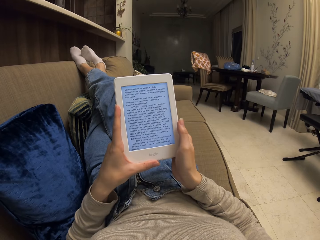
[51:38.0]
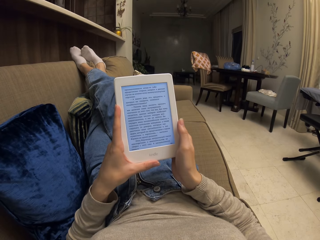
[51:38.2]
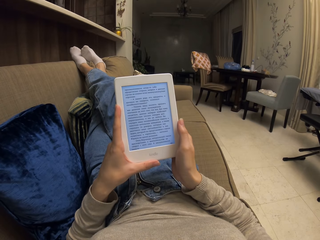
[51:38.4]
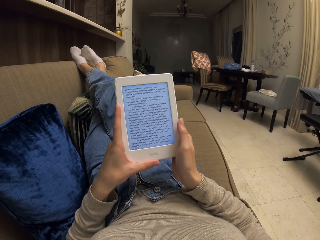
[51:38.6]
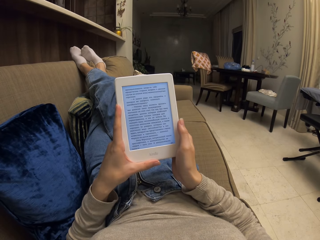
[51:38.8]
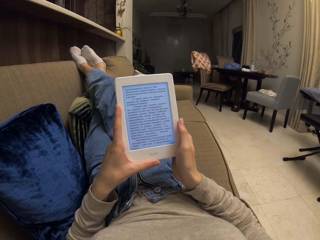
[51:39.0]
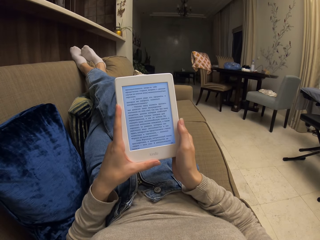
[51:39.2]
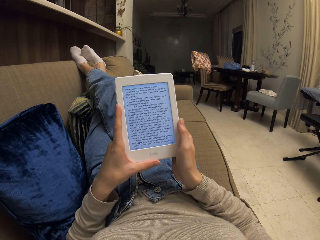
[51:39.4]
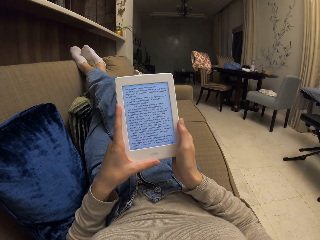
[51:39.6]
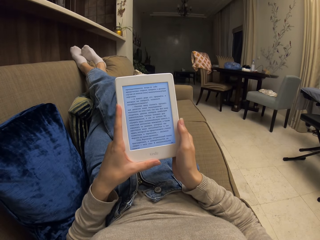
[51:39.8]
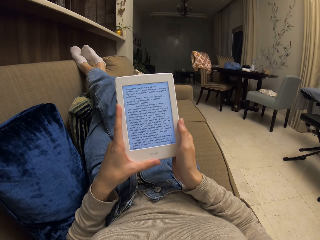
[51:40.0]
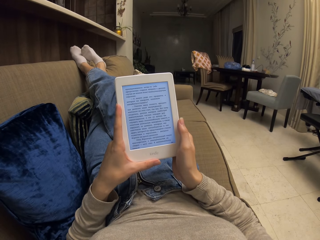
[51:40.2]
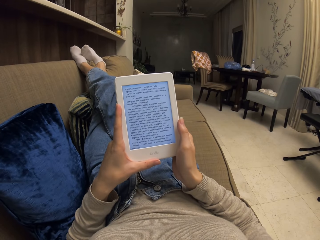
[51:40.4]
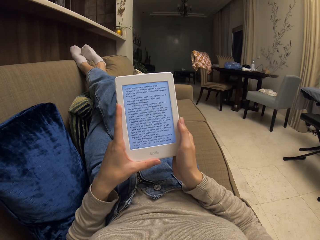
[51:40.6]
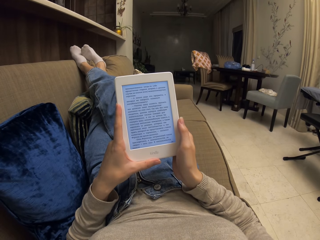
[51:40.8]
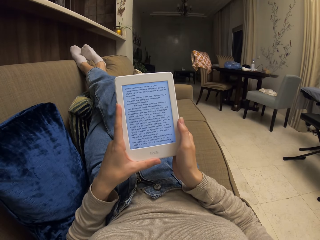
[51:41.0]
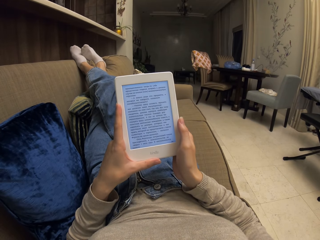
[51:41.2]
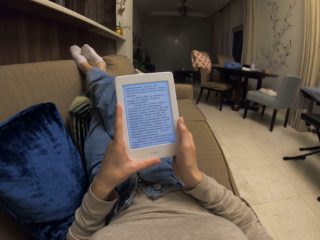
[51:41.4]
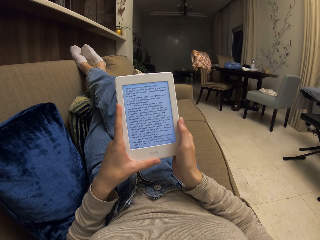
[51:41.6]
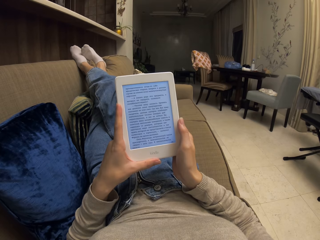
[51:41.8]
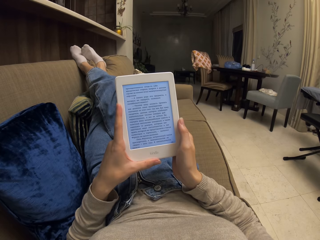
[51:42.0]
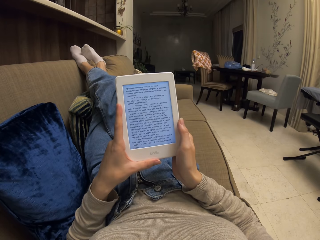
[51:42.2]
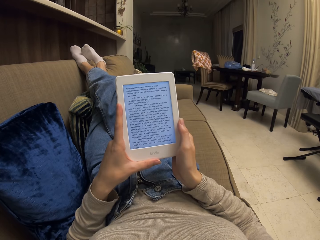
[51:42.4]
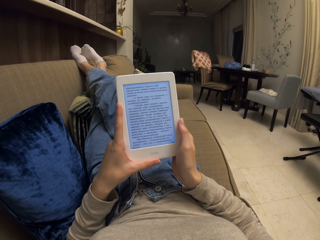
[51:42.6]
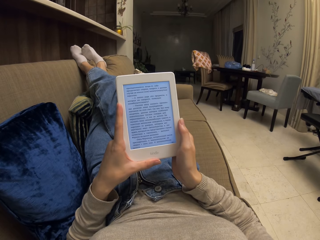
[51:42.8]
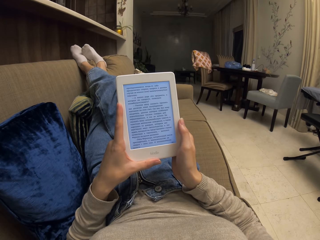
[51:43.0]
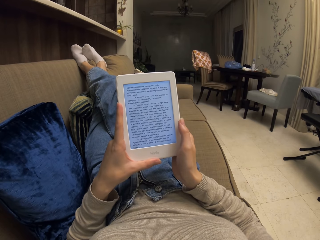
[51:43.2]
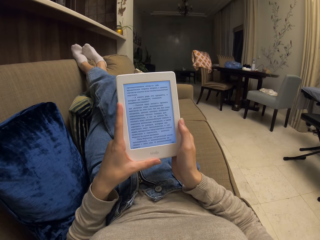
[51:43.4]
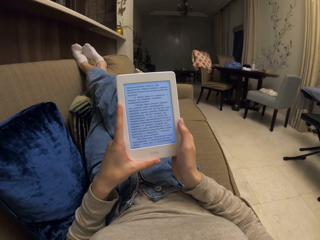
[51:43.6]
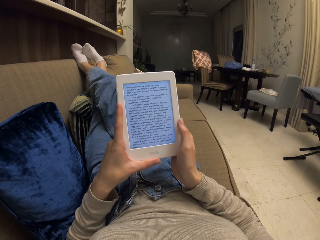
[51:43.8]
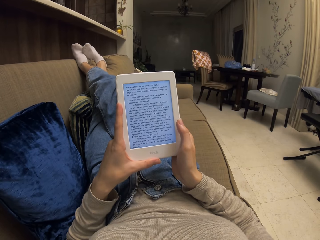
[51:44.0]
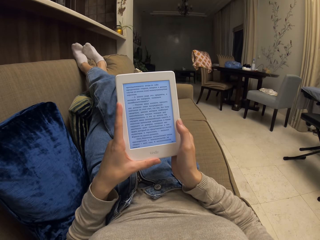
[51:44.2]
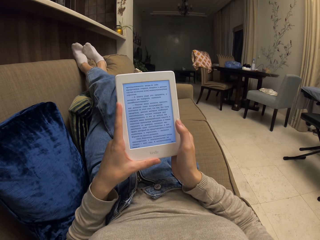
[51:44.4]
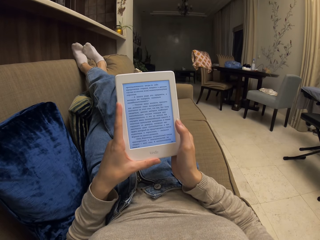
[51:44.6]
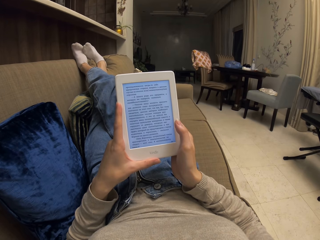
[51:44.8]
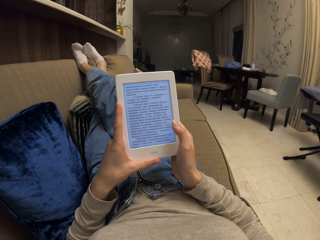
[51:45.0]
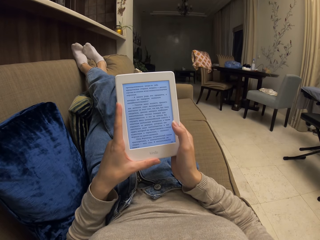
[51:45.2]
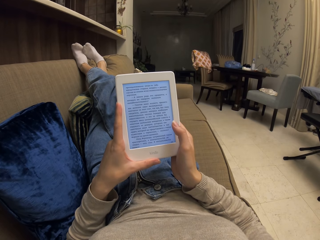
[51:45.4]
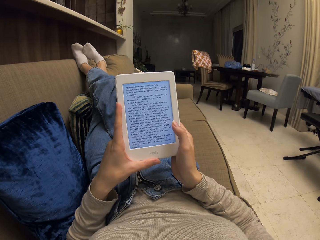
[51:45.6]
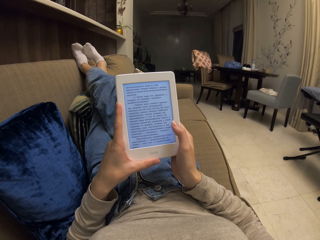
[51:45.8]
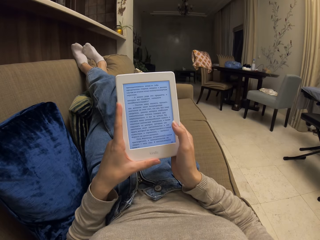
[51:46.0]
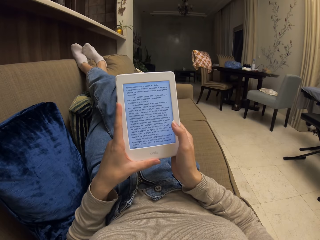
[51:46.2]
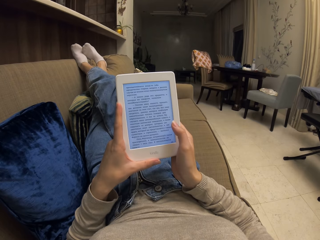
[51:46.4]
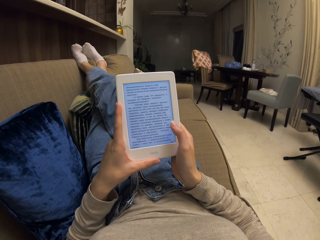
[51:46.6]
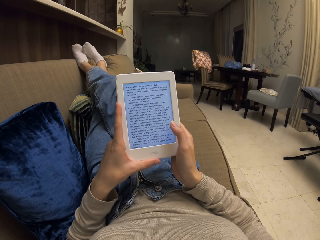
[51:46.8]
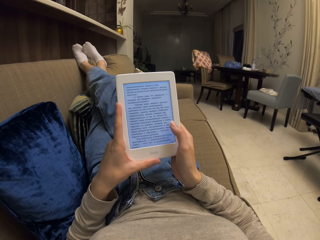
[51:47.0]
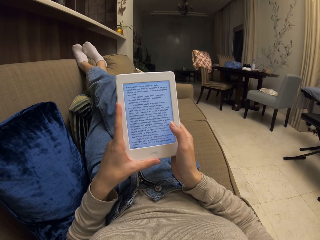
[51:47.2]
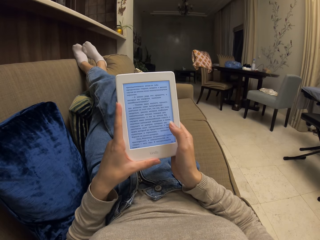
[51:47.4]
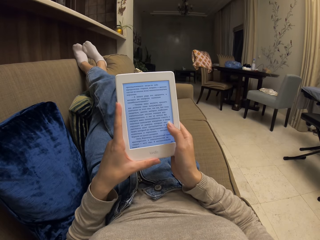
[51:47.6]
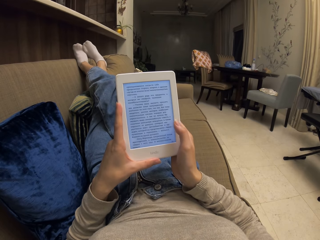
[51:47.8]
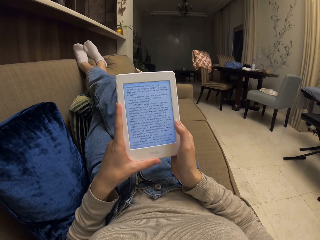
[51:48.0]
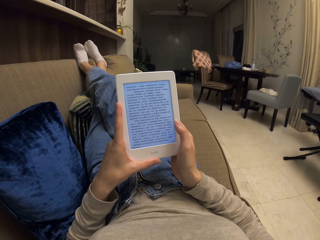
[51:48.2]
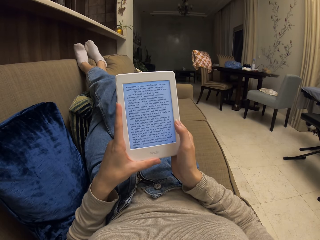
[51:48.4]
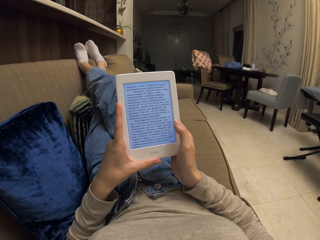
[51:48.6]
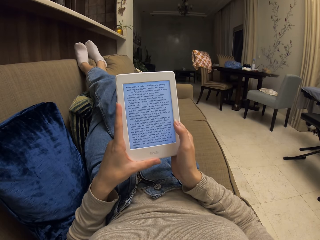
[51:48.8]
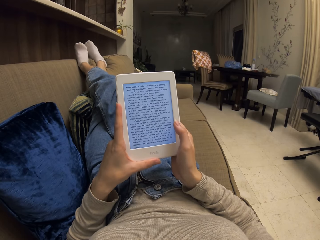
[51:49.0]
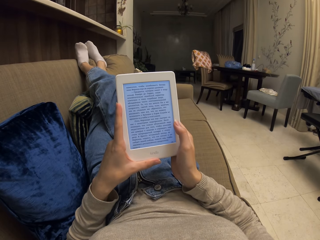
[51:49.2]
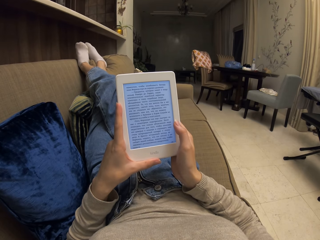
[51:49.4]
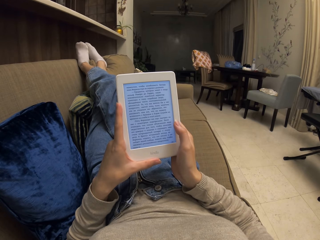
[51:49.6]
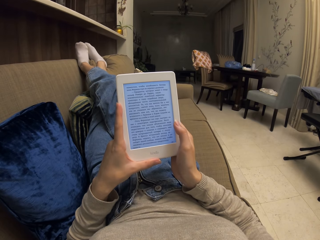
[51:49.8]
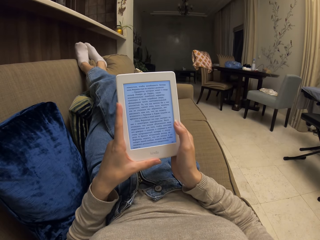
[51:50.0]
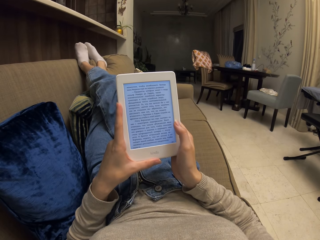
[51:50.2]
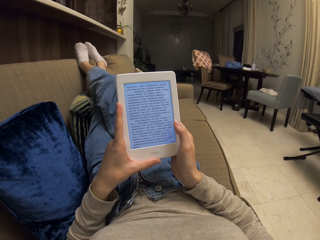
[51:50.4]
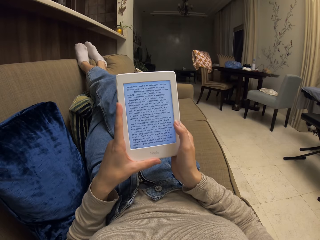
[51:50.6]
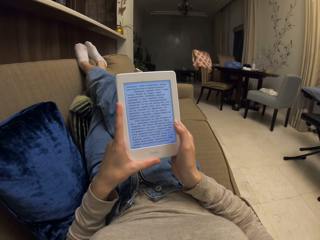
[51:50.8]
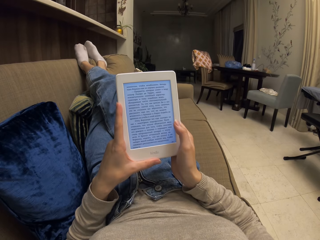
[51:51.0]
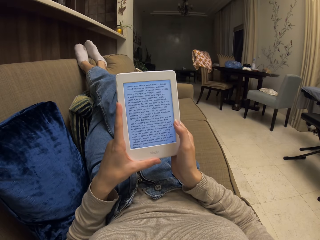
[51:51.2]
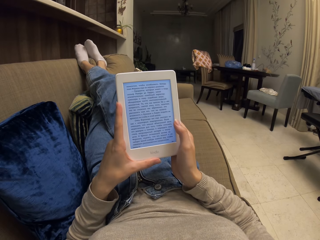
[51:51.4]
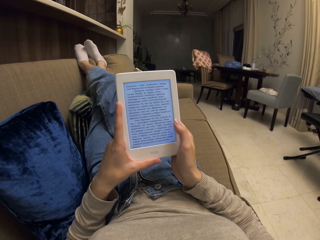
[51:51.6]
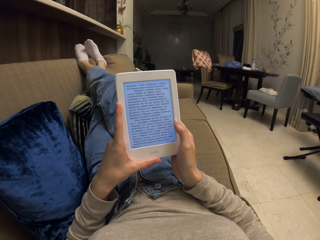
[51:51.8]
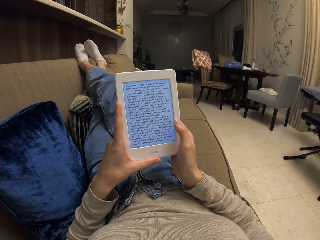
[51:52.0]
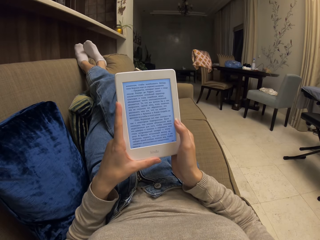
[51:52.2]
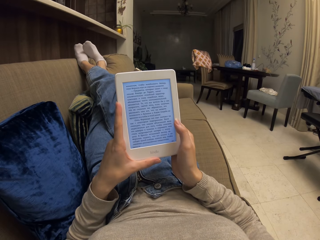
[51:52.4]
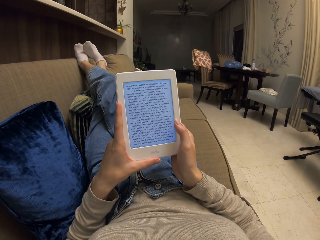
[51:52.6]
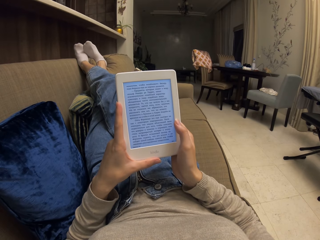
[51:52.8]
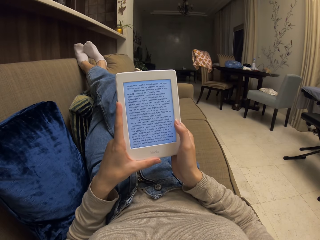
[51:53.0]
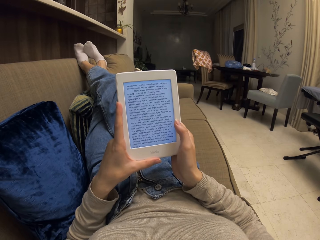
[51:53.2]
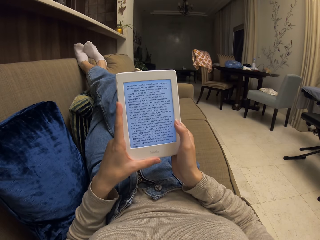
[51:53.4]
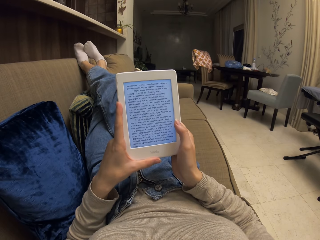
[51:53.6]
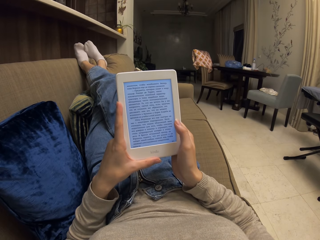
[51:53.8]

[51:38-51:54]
The camera wearer presses the screen of the phone. They stare at the screen of the phone.

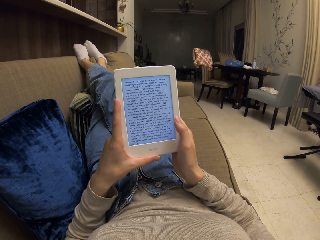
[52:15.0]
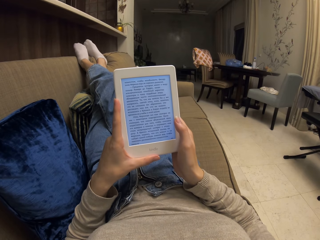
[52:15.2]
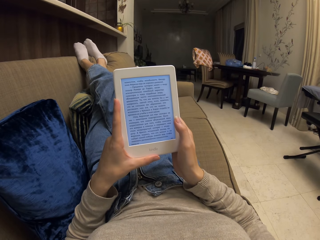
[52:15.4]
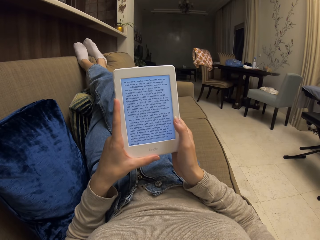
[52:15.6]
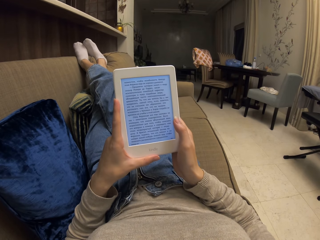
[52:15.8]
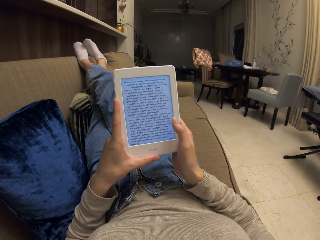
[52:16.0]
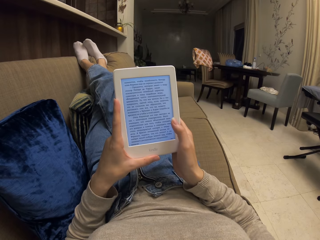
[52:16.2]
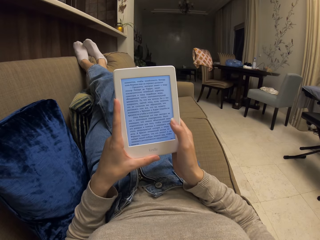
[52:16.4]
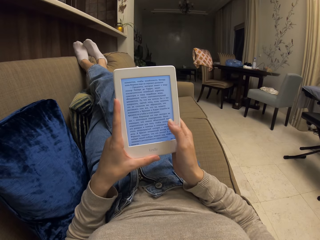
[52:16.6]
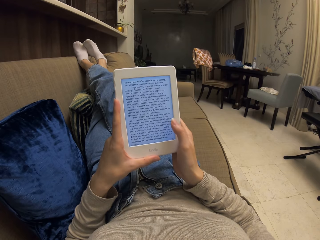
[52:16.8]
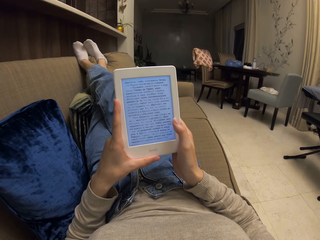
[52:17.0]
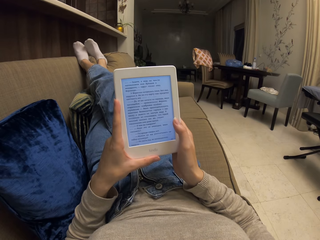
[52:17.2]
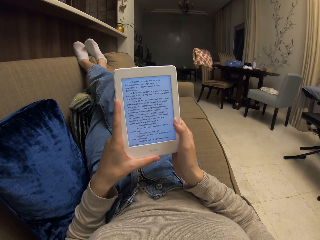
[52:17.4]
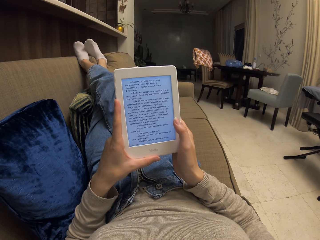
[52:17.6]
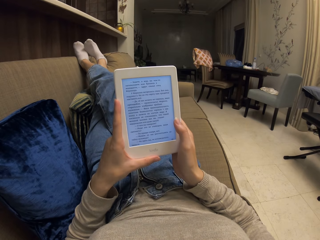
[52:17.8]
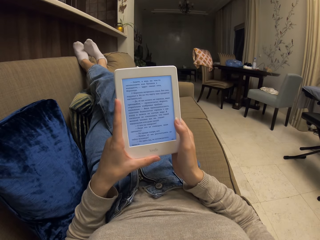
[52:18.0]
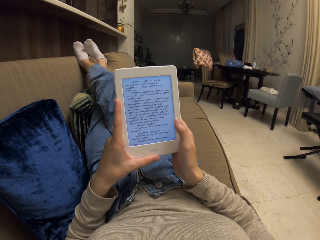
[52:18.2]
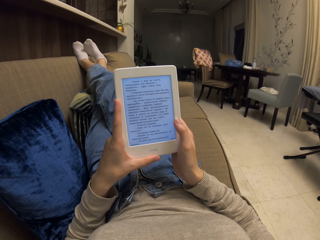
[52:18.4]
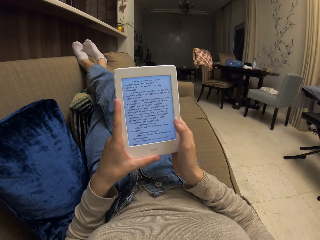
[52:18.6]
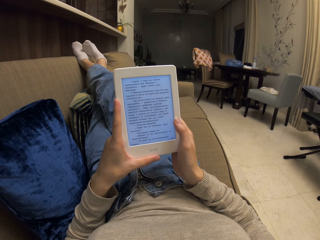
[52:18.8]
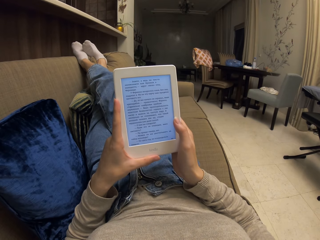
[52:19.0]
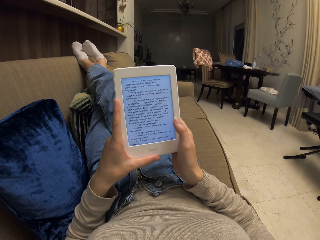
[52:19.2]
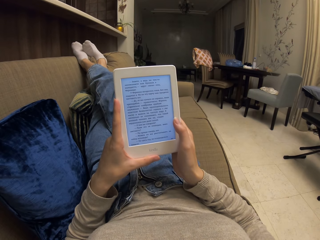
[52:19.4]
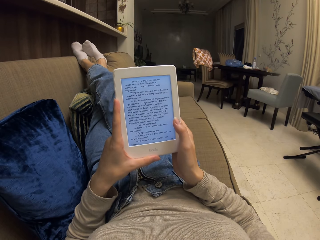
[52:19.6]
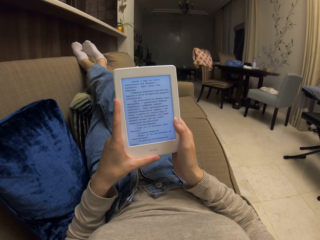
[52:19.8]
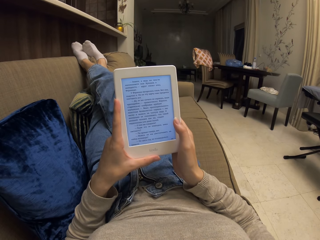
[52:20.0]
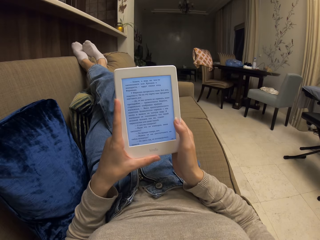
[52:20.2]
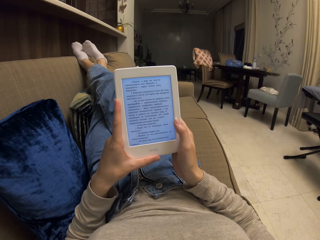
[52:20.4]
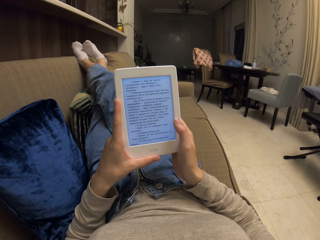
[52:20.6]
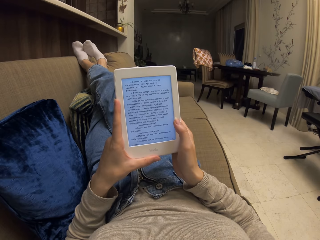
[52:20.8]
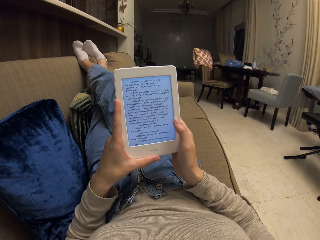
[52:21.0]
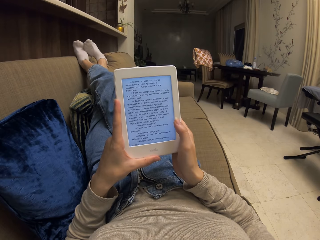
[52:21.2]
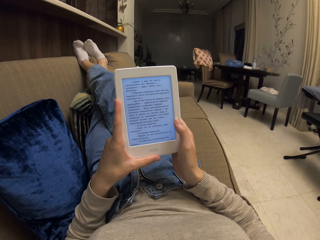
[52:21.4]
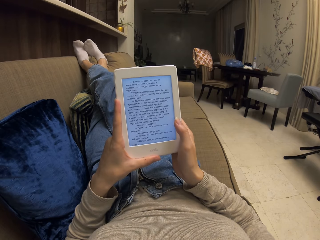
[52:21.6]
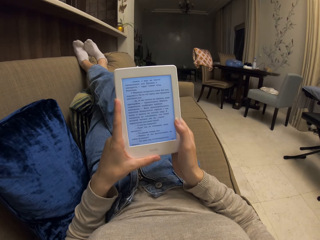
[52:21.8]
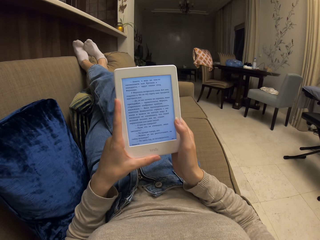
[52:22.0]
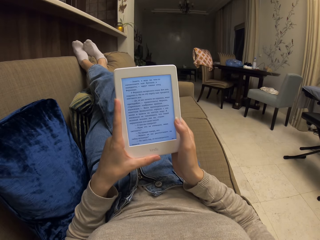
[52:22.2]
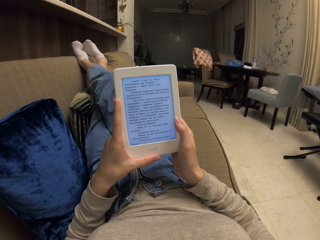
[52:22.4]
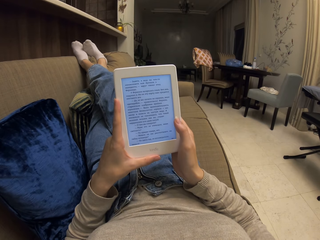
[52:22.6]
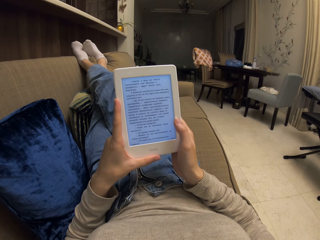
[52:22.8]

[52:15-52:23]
The camera wearer presses the screen of the phone. They stare at the screen of the phone.
